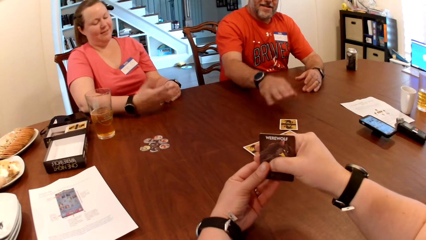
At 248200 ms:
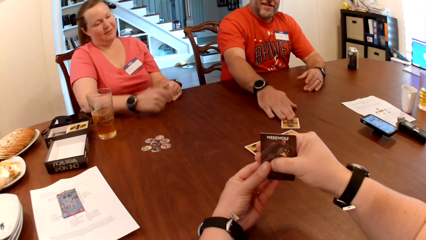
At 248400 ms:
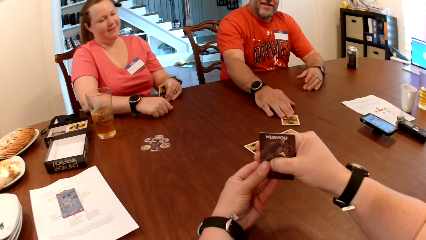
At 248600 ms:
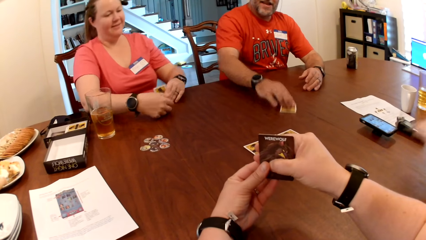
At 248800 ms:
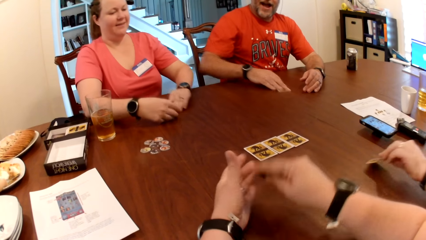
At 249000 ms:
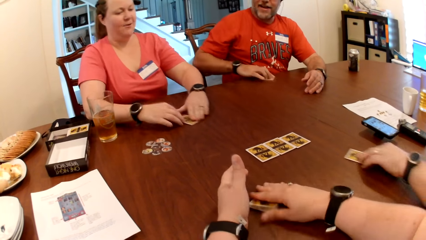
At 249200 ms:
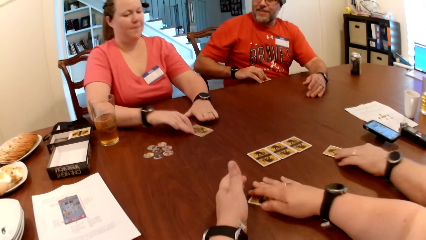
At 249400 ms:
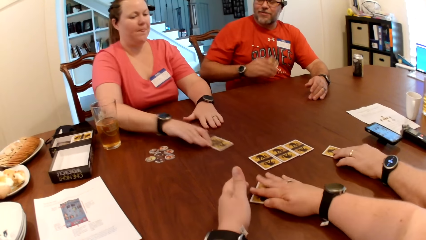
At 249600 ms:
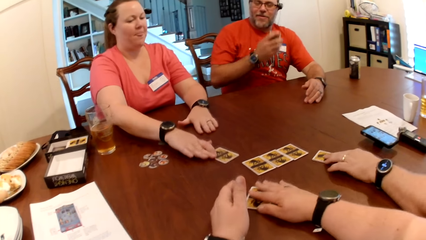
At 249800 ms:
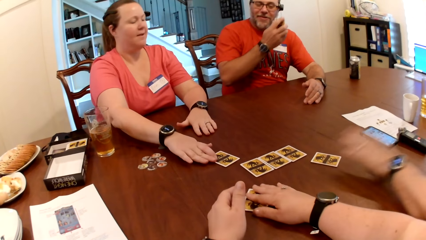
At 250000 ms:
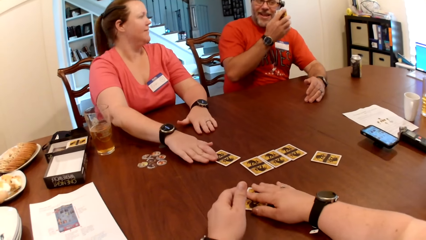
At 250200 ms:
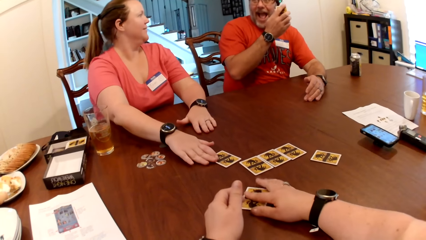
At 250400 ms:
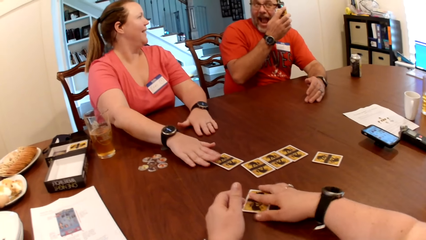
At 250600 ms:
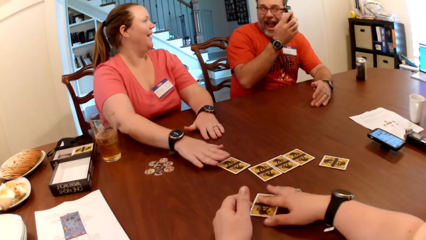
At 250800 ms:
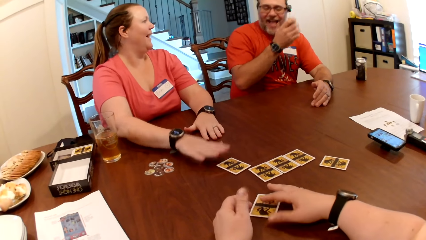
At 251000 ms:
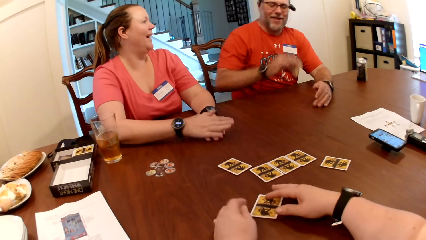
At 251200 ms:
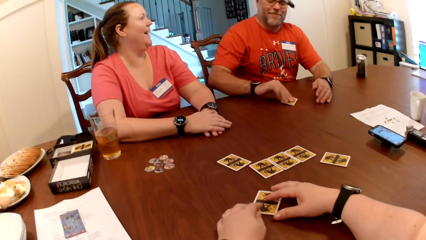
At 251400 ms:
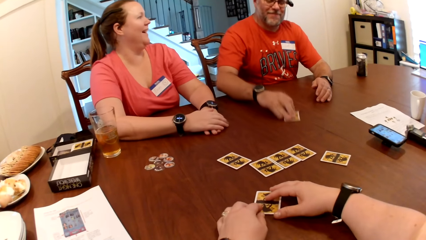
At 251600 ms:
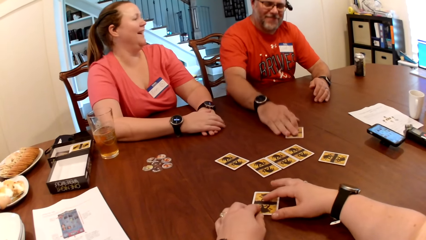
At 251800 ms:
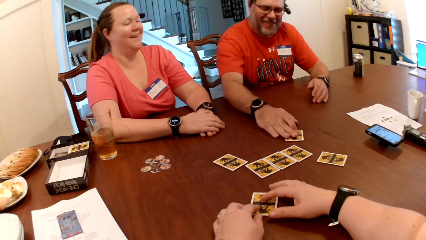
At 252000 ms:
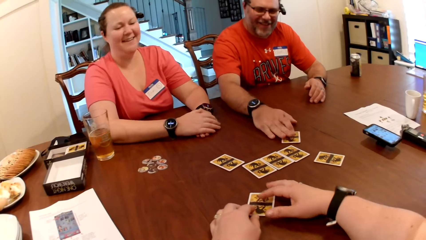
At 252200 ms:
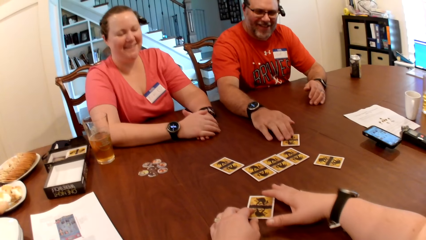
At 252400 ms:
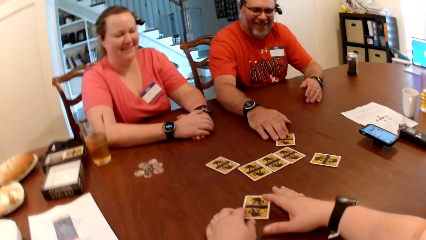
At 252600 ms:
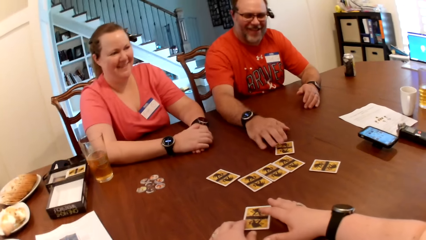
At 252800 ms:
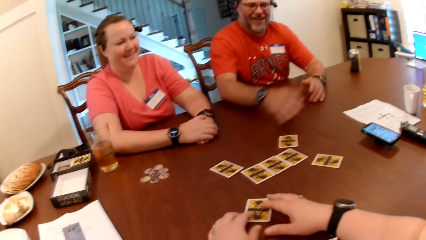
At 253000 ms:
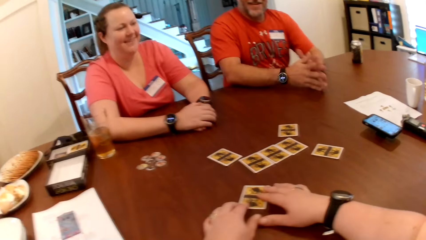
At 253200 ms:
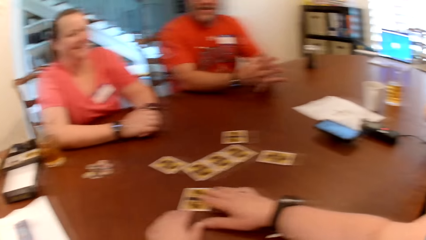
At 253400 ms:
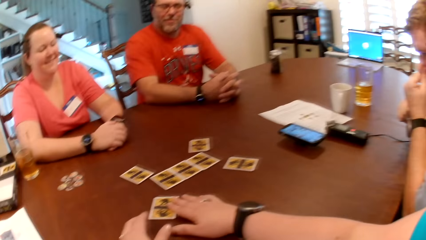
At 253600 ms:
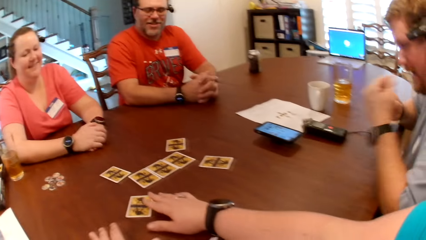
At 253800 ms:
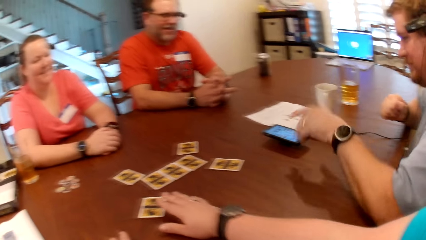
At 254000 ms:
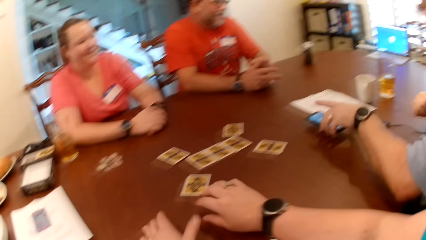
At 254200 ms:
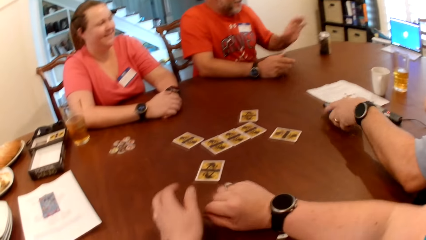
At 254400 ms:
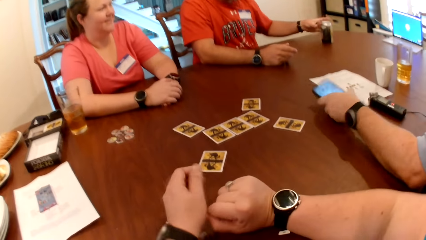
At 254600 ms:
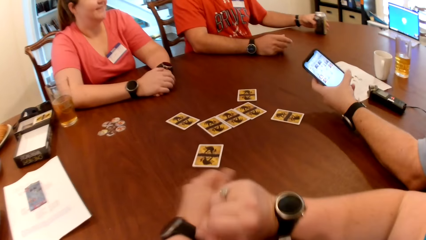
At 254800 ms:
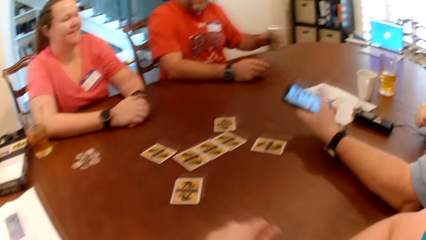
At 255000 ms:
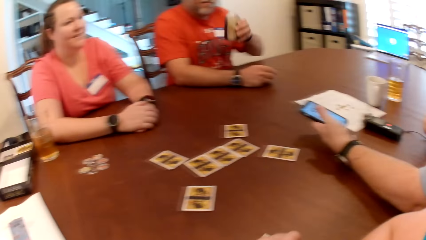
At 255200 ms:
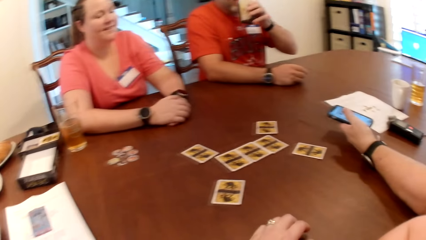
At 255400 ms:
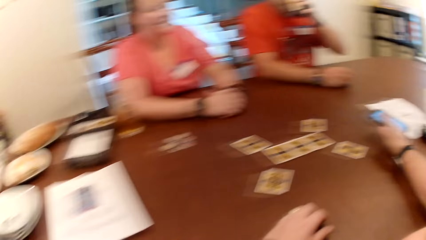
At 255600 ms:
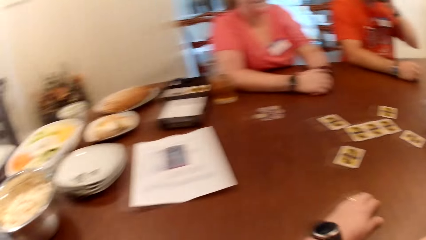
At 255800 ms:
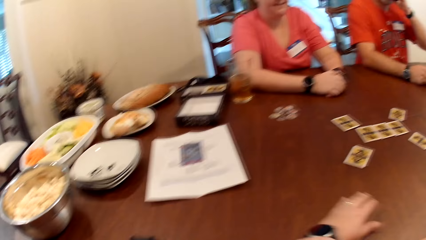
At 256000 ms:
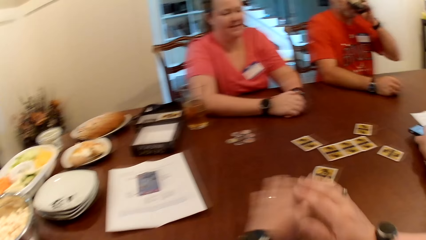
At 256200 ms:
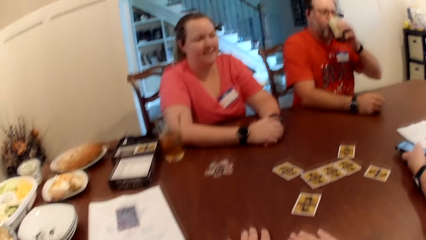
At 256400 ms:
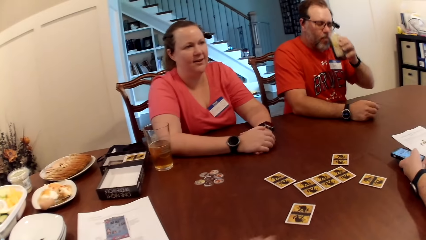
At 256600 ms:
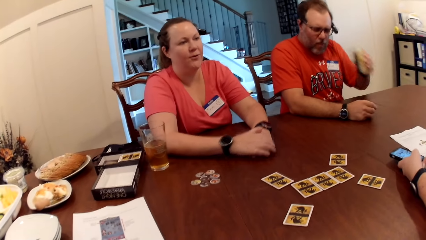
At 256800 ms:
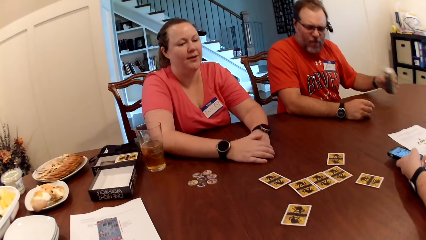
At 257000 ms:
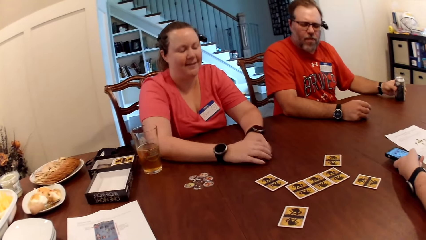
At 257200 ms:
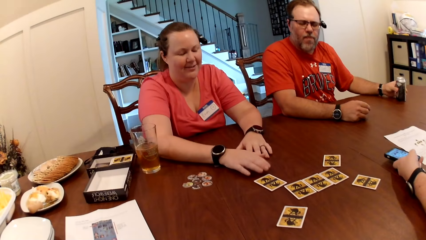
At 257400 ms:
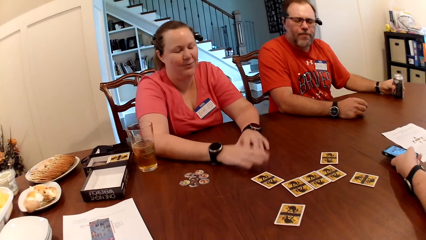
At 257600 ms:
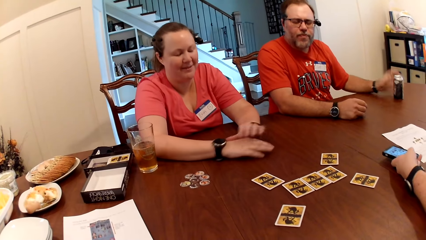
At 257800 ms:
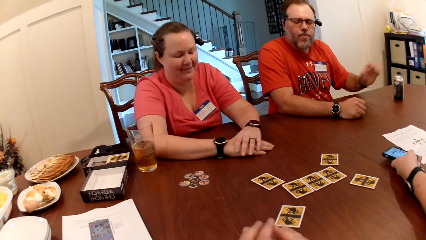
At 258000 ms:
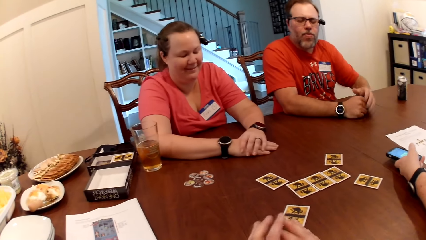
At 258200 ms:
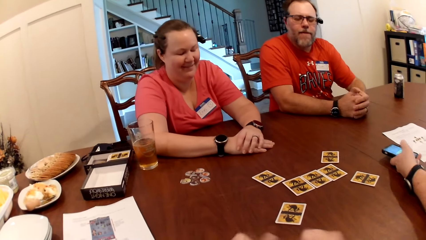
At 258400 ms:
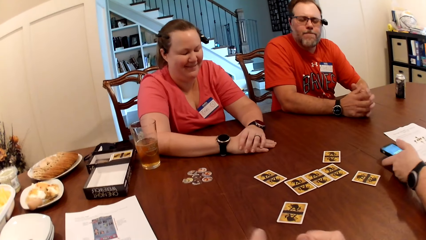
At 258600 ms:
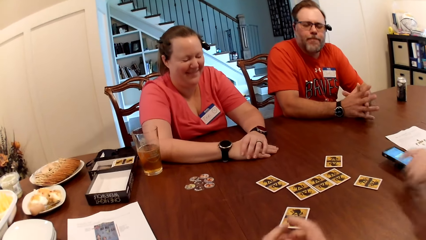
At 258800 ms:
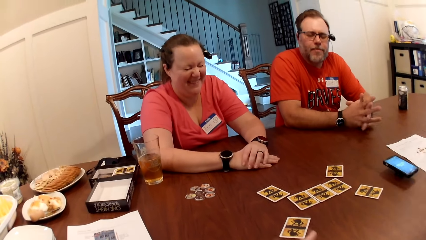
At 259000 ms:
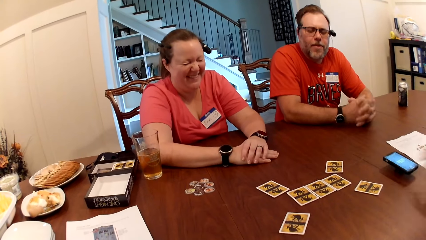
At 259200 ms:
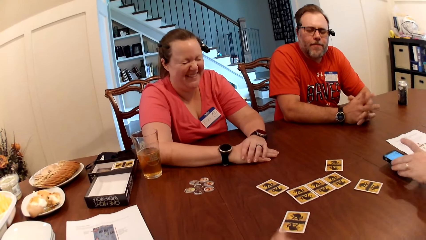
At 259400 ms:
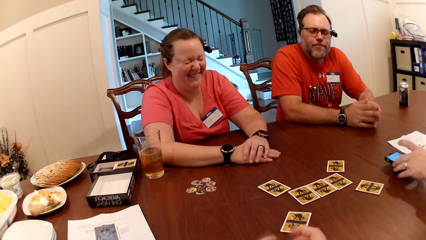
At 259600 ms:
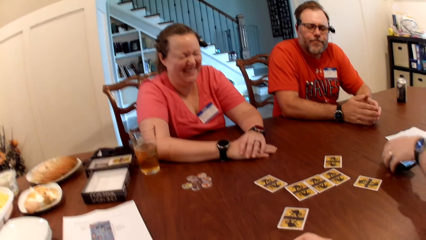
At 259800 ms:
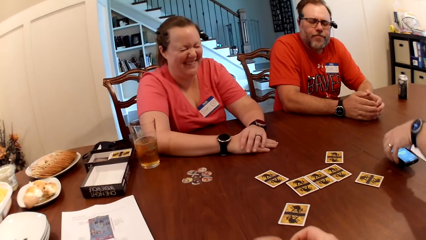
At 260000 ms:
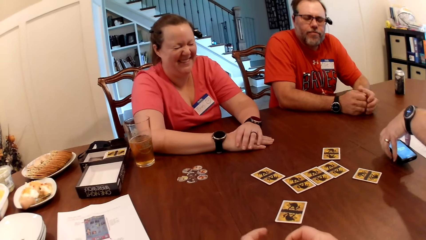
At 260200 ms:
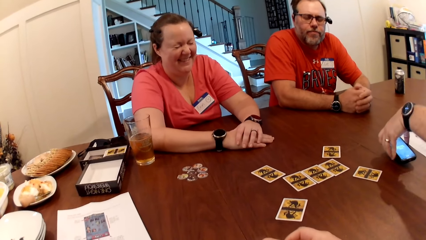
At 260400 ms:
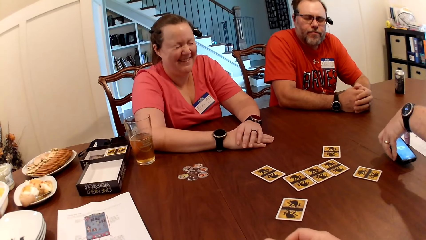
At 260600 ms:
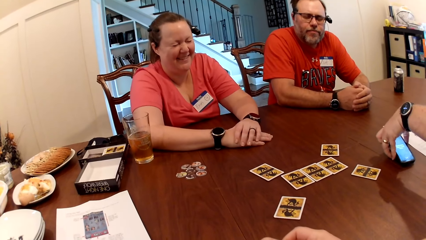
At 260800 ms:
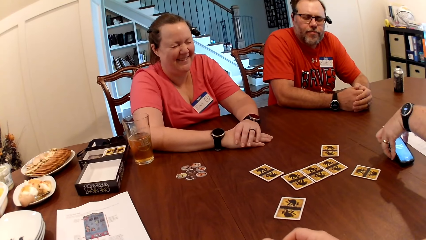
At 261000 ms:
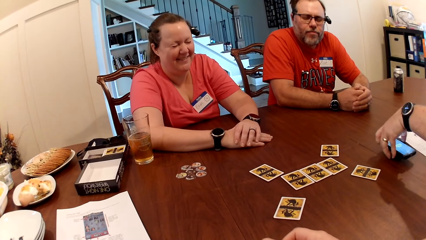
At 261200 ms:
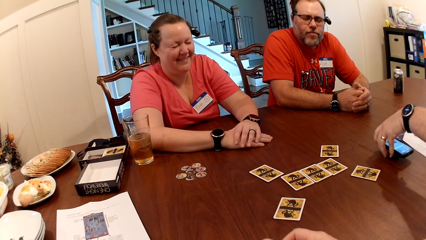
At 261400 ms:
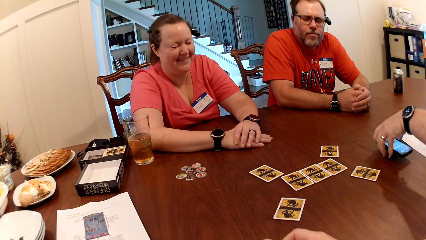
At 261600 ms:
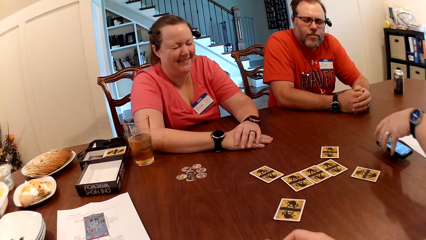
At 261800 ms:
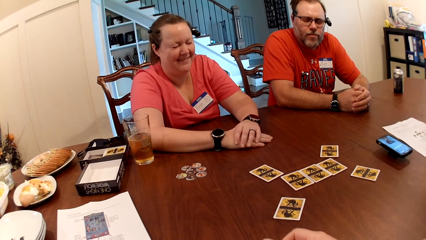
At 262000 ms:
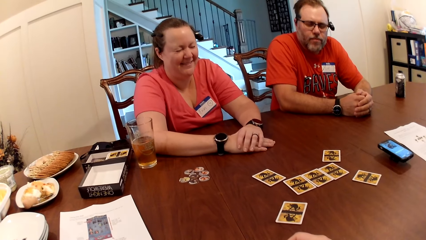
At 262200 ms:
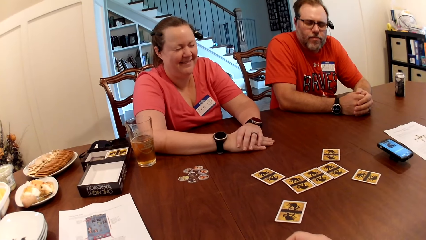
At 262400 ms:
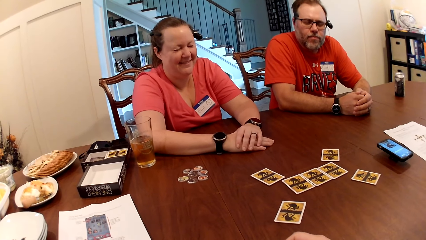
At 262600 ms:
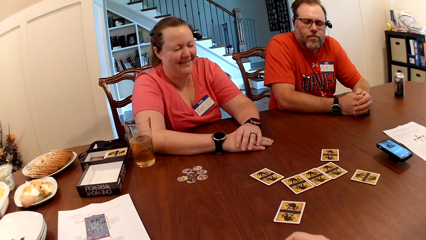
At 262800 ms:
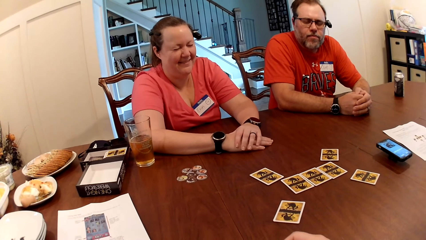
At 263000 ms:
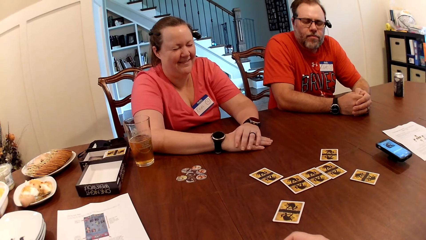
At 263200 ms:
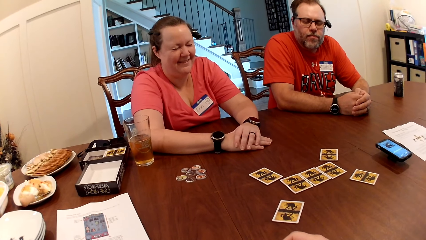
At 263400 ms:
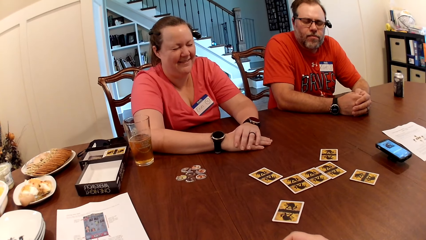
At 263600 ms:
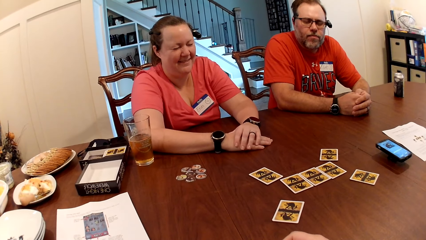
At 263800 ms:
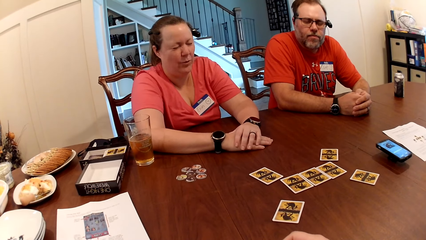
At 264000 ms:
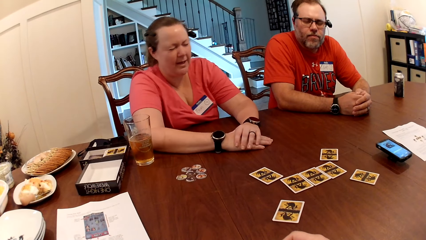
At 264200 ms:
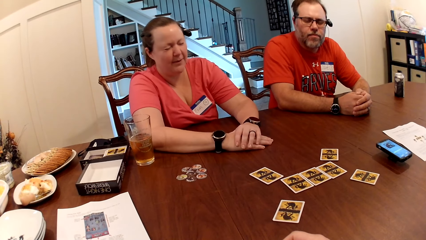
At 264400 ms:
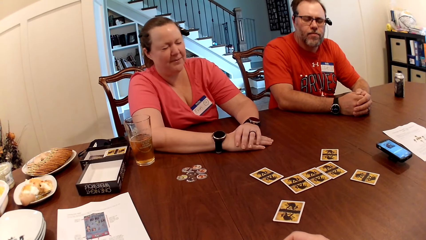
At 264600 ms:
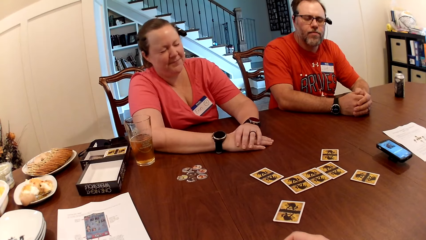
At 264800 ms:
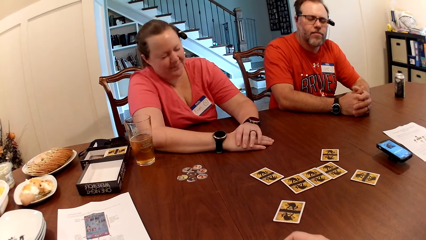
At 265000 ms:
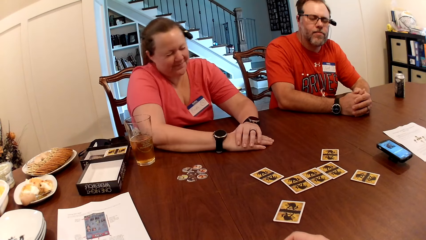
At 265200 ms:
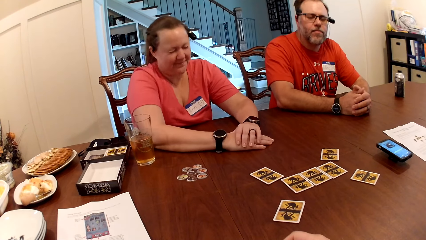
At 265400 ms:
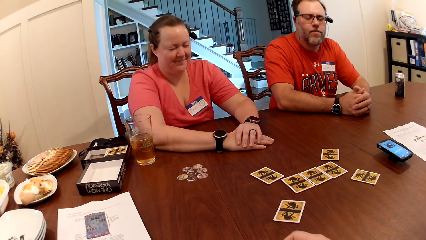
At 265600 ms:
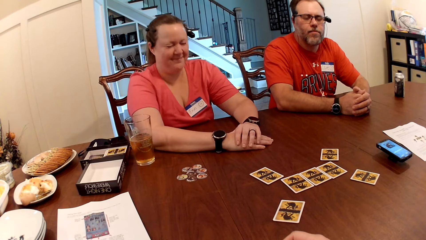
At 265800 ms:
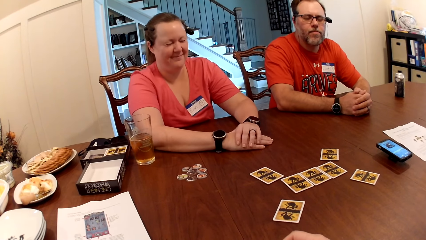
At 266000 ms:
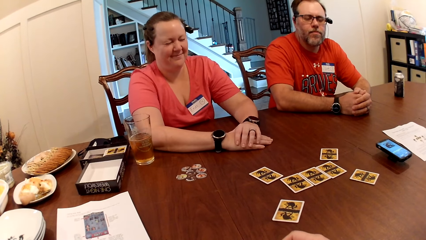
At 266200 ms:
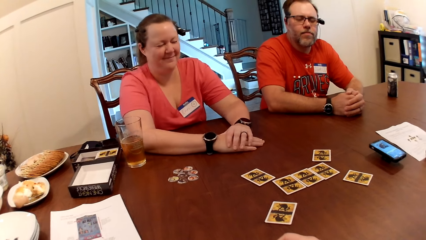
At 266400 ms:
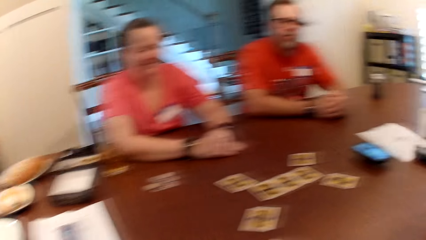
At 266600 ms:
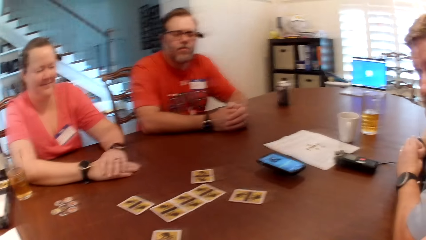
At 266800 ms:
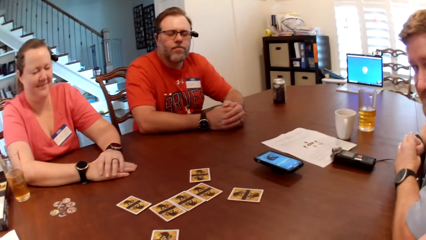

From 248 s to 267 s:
The camera wearer looks at the card. The man picks the card from the table with his right hand. Another man drops the card on the table with his right hand. The woman drops the card on the table with her right hand. The camera wearer drops the card on the table with her right hand. A person plays. Another person plays. The first man drops the card on the table with his right hand. The other man picks the phone from the table with his left hand. The first man picks the can drink from the table with his left hand, drinks from the can drink in his left hand, and closes his eyes. The woman closes her eyes. The first man drops the can drink on the table with his left hand. The other man drops the phone on the table with his left hand and adjusts the phone on the table with his left hand.
